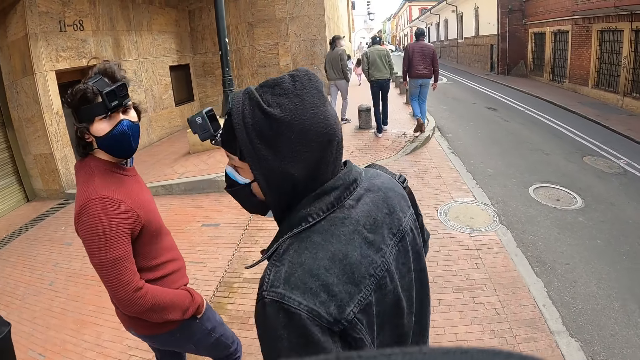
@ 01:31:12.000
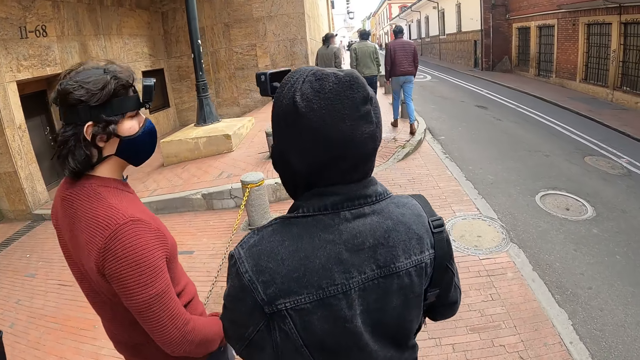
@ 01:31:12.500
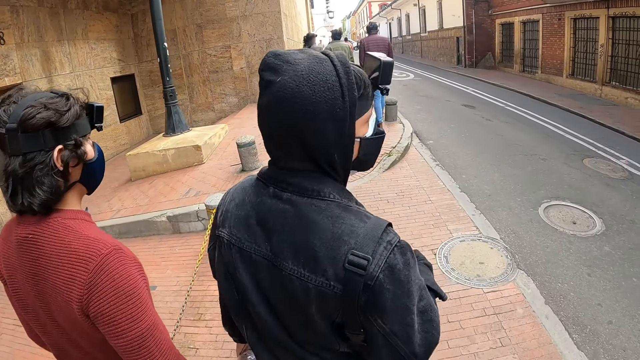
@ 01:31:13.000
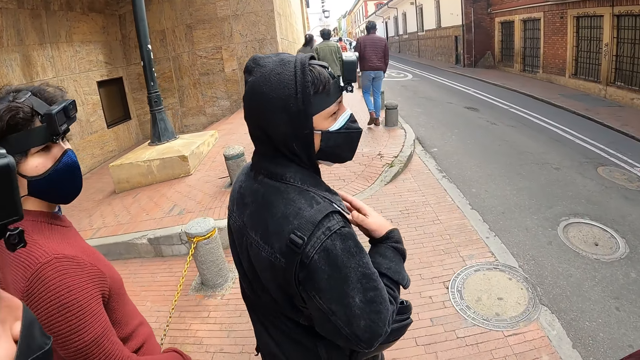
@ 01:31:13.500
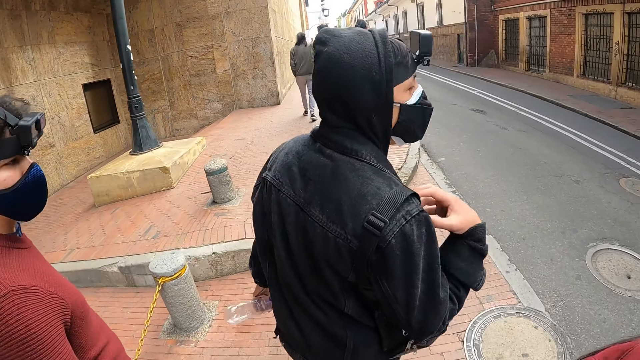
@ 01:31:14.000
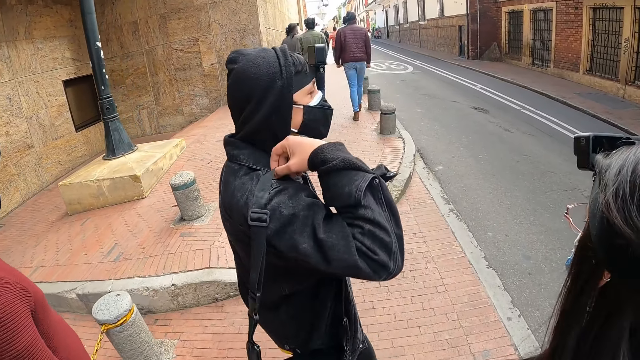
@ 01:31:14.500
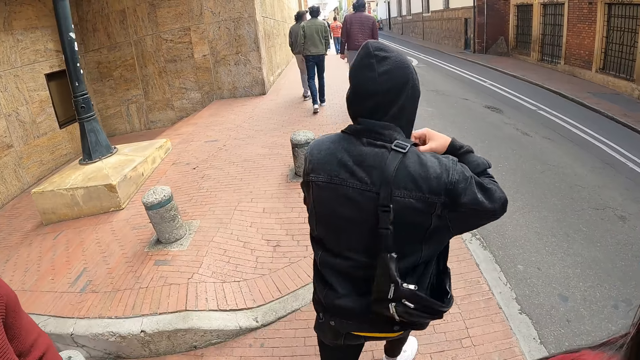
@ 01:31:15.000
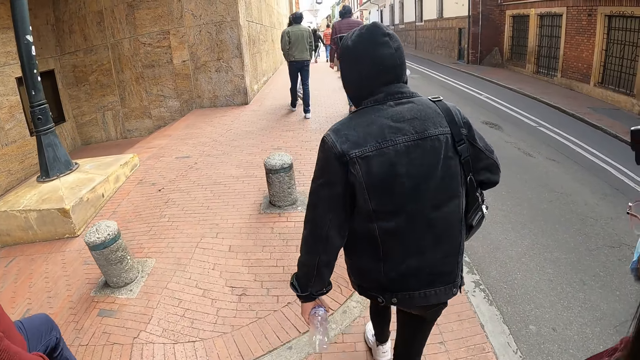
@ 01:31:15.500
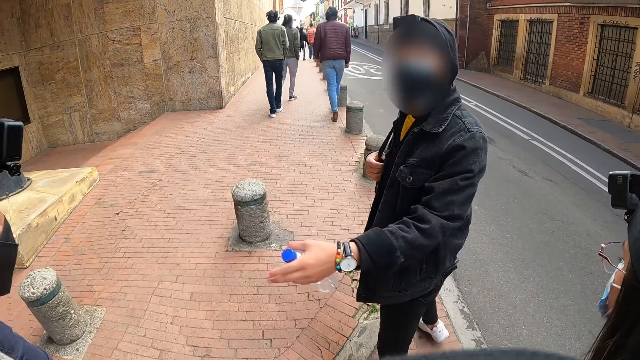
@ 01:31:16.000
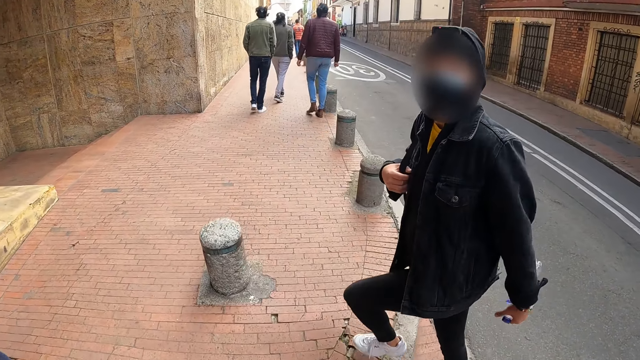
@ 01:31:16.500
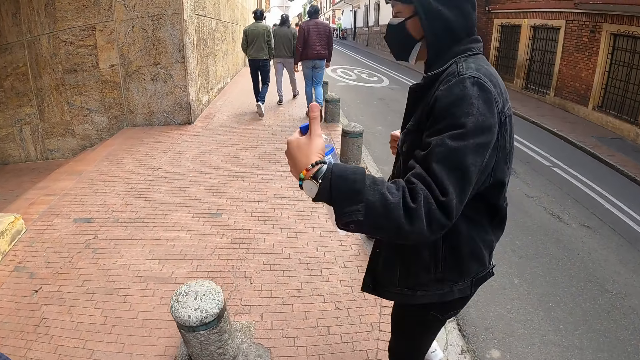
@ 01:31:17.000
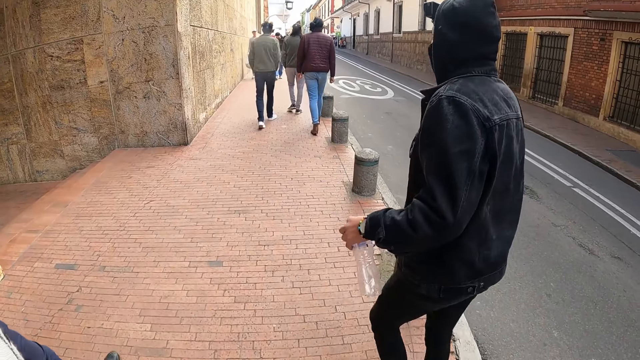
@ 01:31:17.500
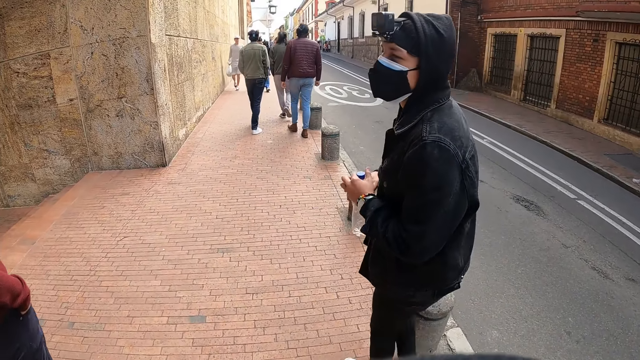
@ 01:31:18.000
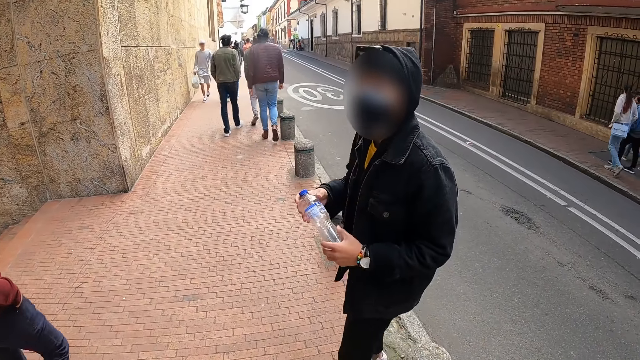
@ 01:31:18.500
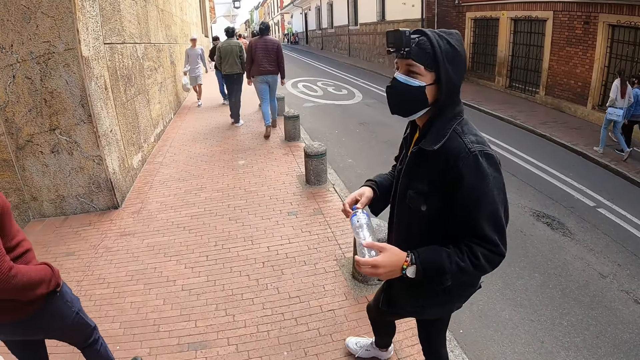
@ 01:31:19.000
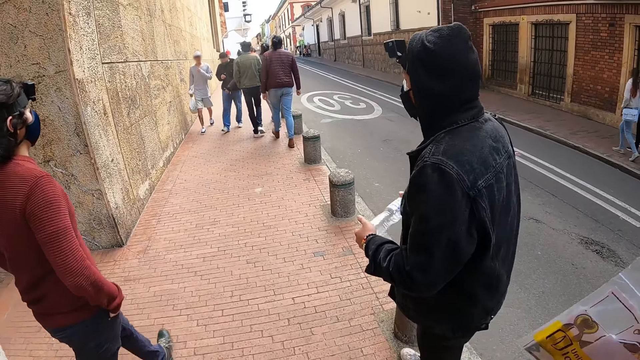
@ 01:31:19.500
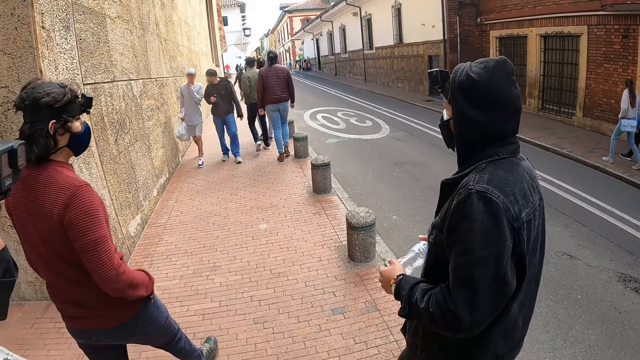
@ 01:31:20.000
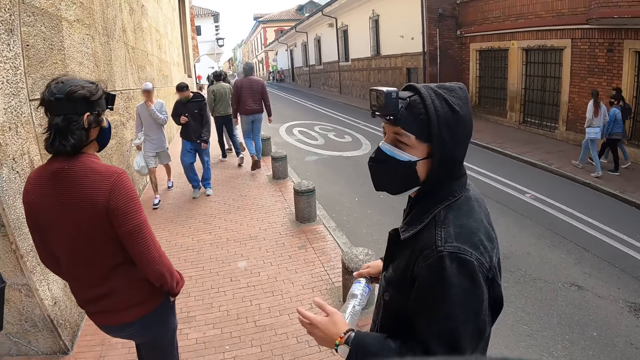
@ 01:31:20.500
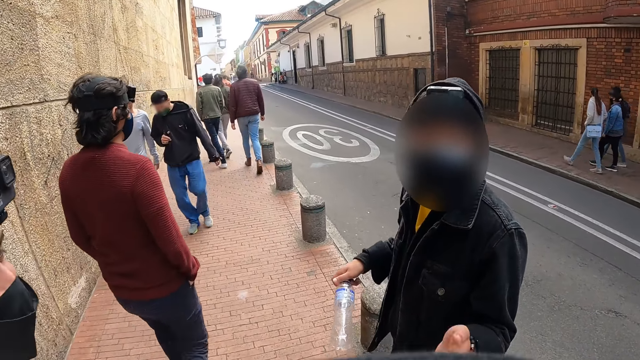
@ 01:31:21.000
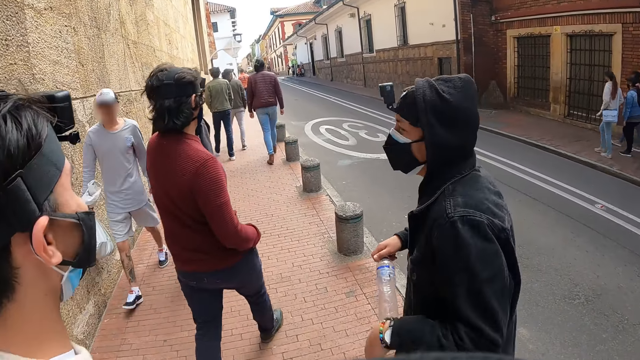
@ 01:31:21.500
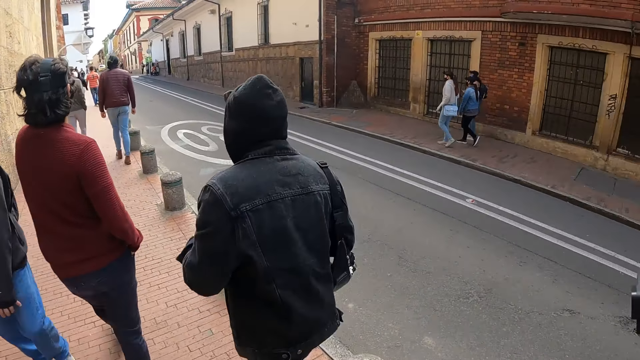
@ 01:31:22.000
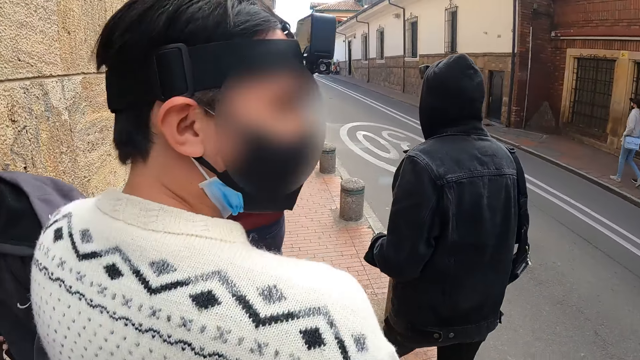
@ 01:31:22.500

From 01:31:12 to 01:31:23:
A person looks across a road. The person adjusts a hand of his bag. The person turns to another person. The first person looks forward. The first person gestures to the camera wearer.

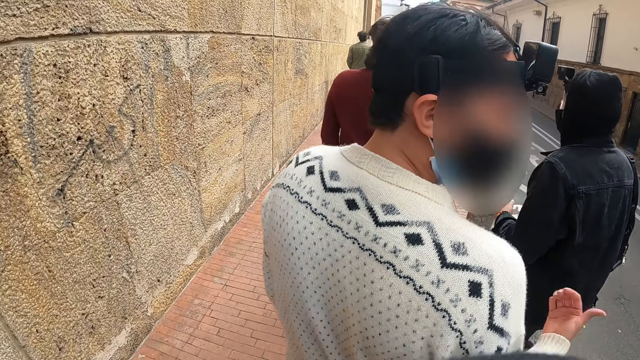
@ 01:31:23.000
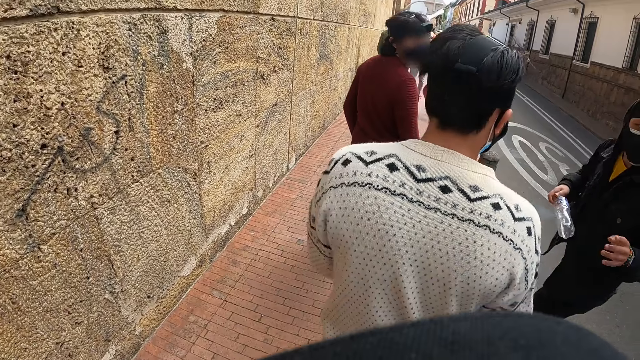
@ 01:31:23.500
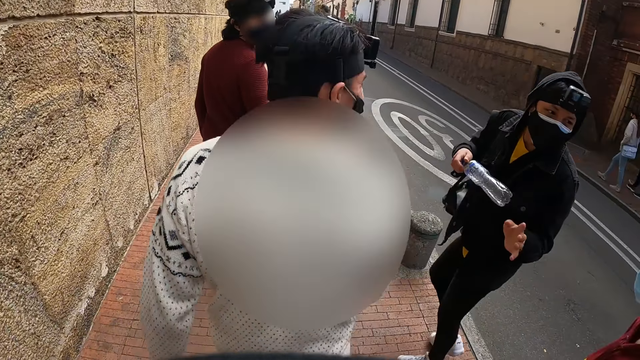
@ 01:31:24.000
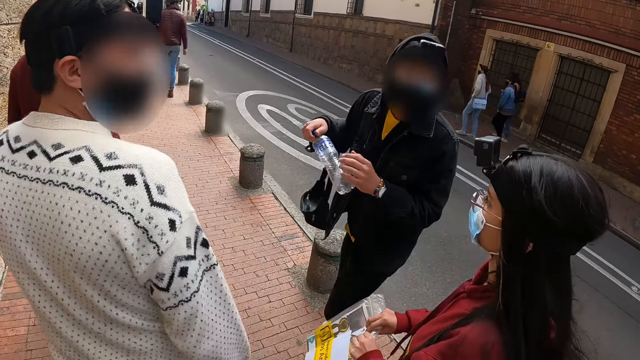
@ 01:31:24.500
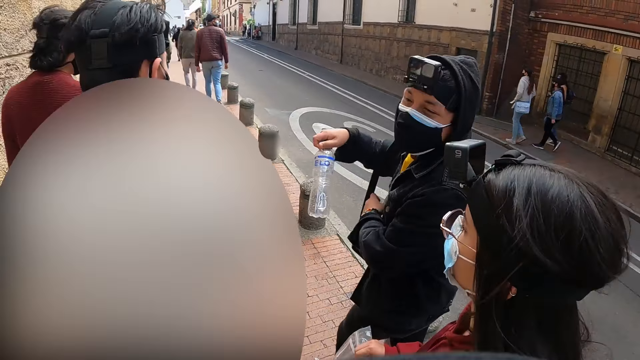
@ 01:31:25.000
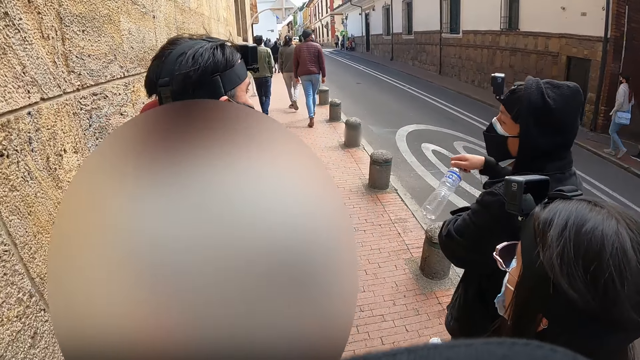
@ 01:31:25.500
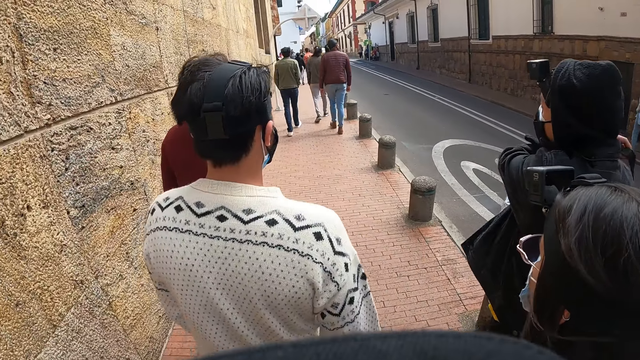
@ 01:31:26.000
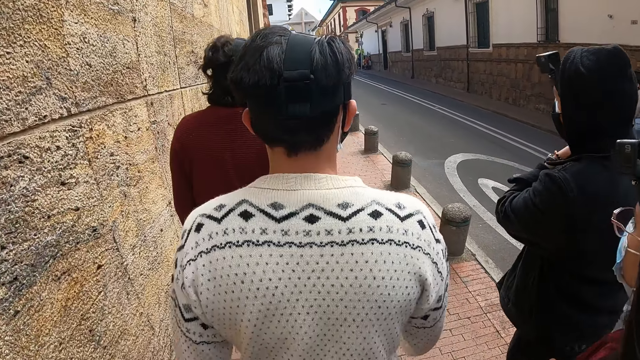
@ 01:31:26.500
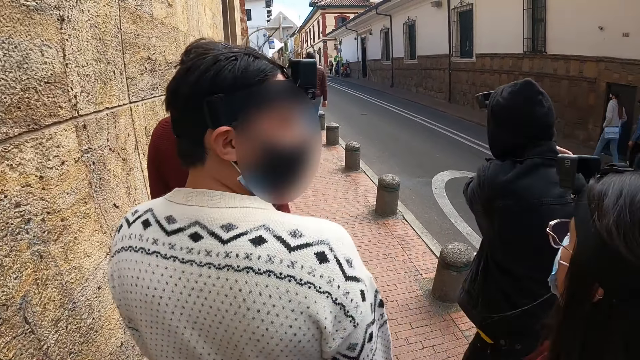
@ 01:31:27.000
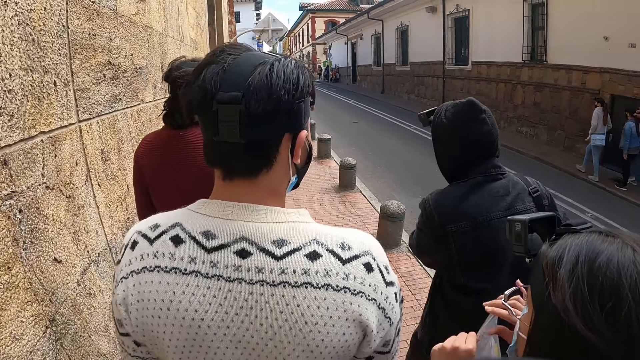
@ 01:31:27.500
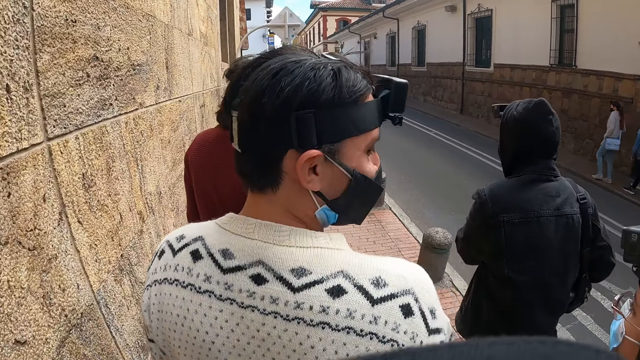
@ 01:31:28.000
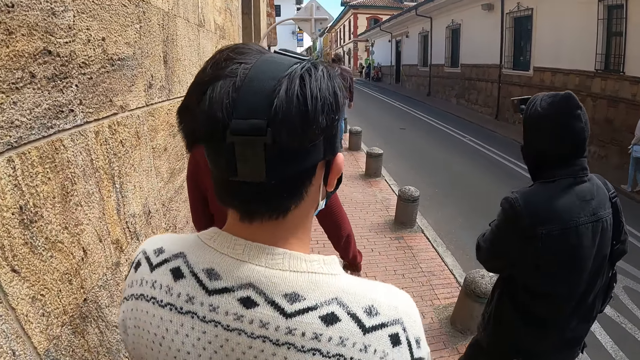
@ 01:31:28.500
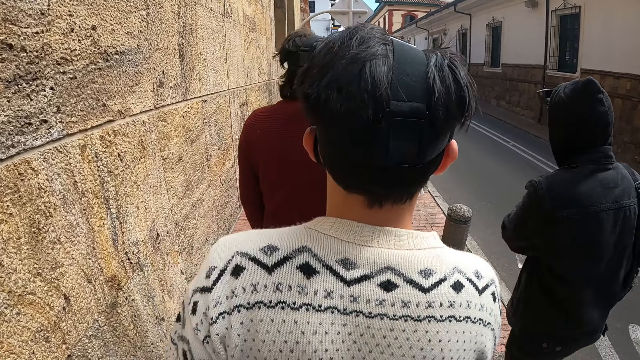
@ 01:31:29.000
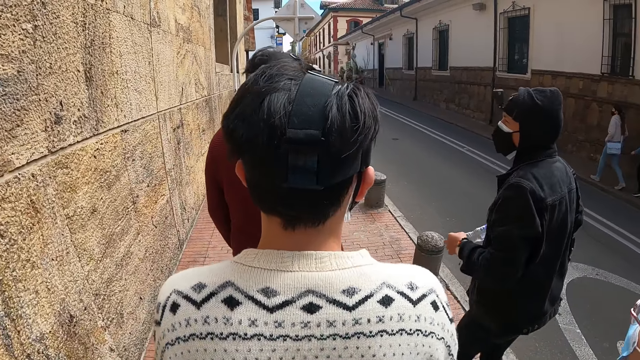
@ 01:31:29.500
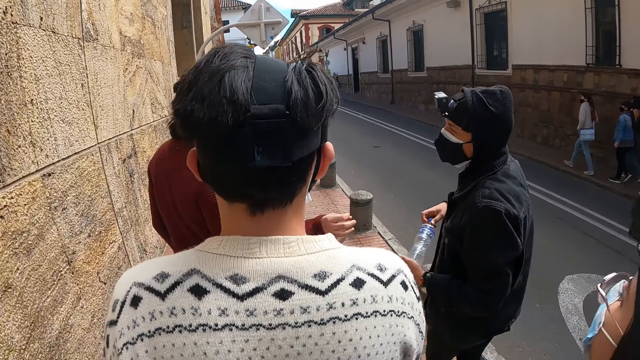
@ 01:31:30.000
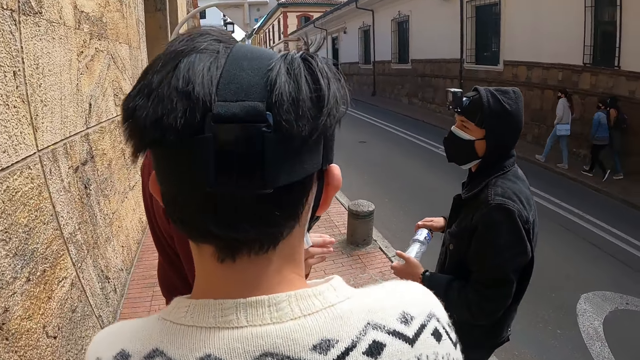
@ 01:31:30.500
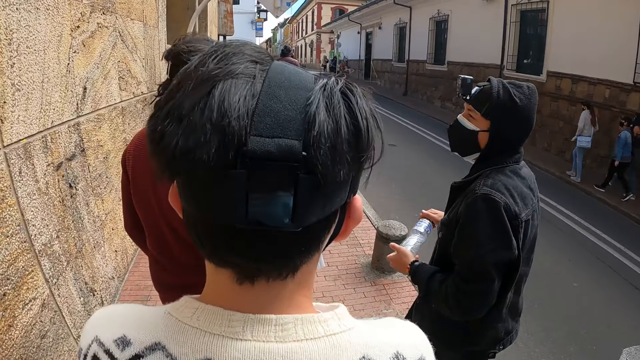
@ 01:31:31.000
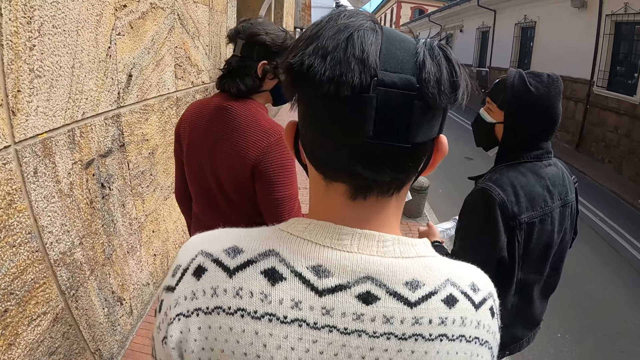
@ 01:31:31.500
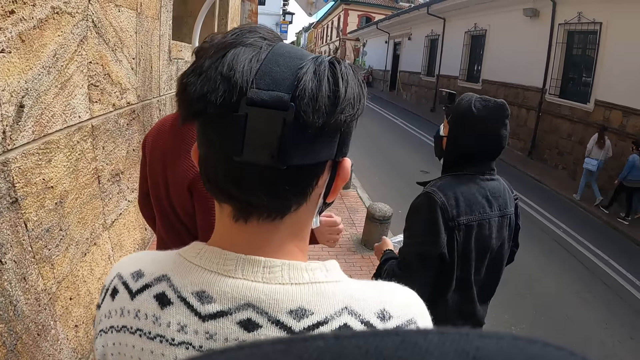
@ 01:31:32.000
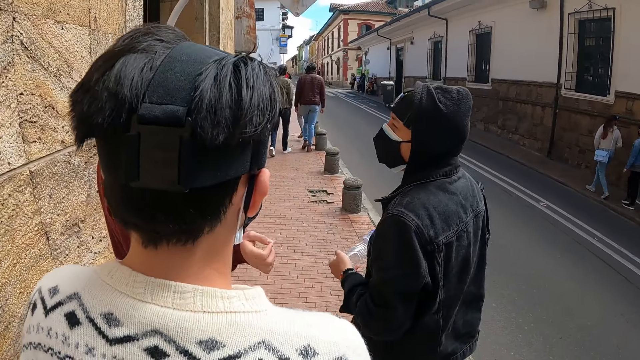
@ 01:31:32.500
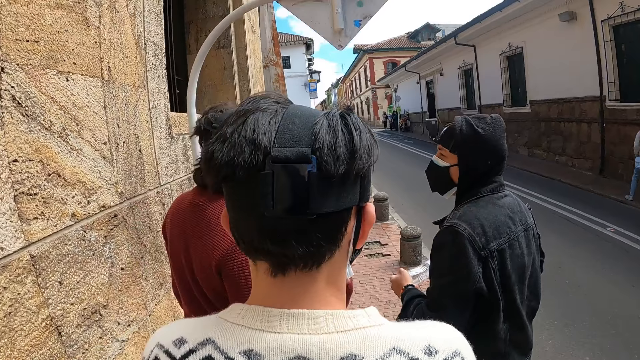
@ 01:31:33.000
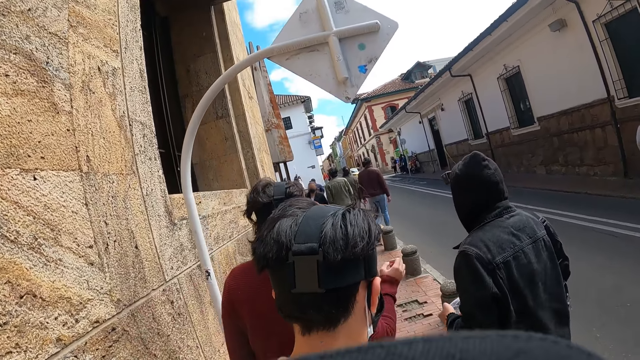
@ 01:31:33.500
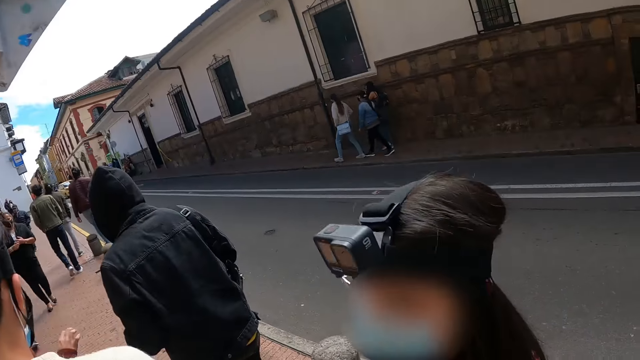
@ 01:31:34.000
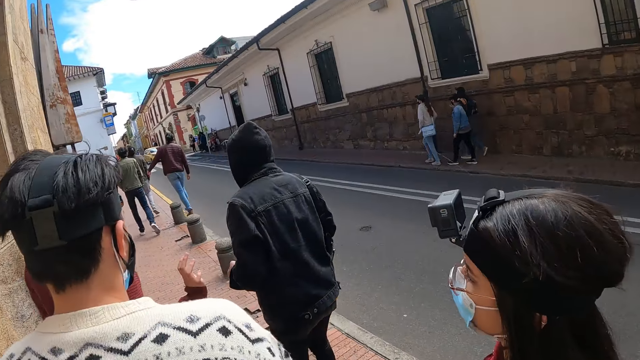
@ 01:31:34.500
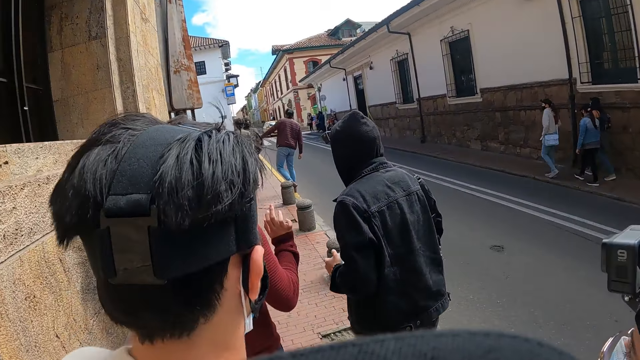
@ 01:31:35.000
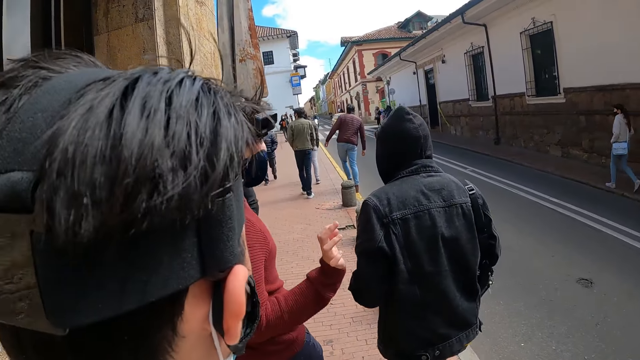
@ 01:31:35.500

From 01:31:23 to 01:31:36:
A person walks in front of the camera wearer and points at another person. A third person talks to the second person. The third person adjusts his bag on his shoulder. The first person looks across a street. The third person talks to a fourth person. The camera wearer looks across the street.
